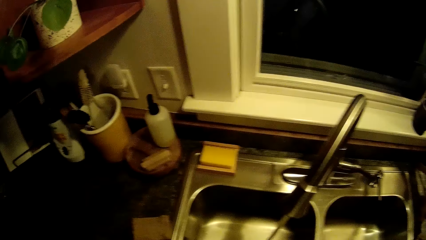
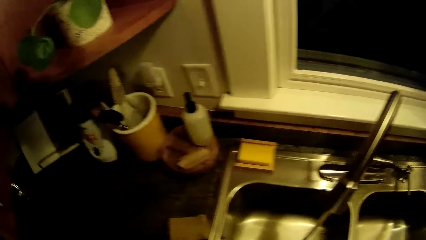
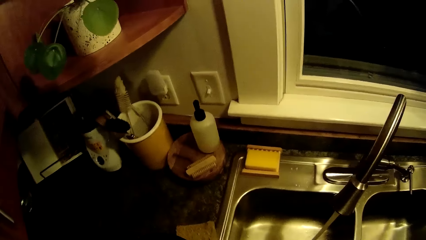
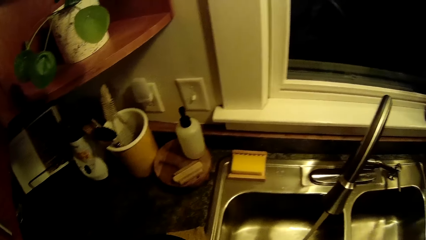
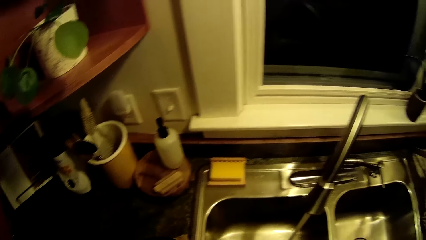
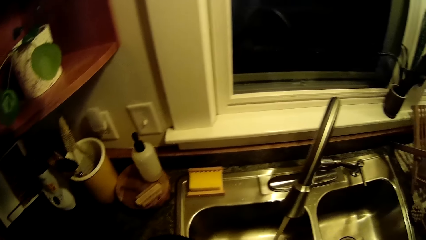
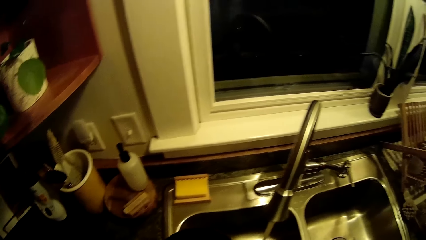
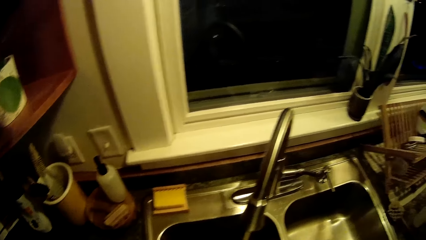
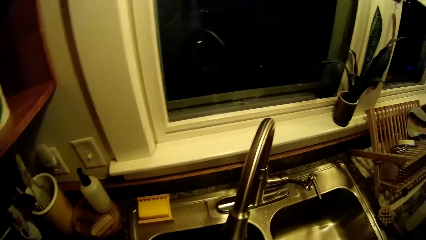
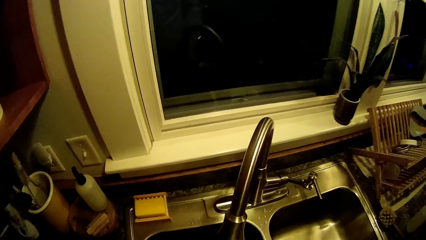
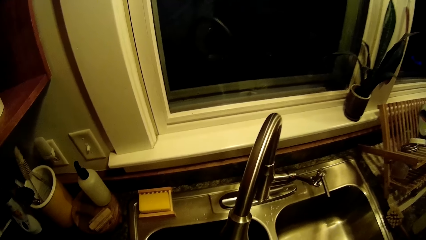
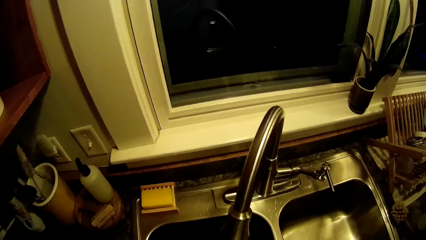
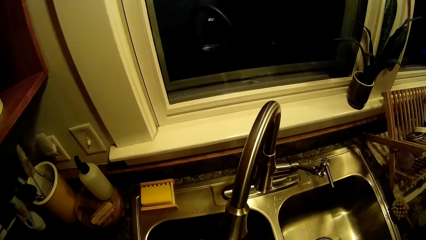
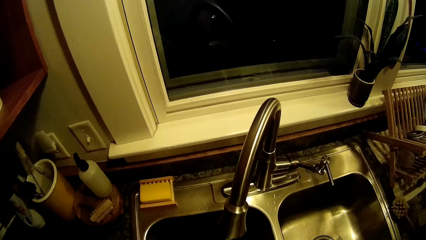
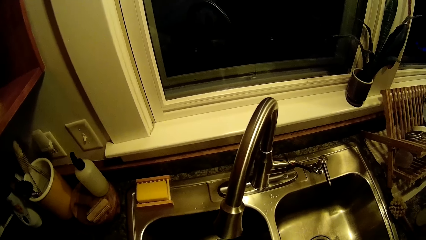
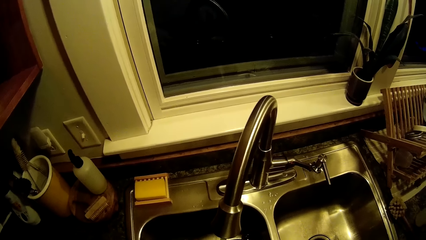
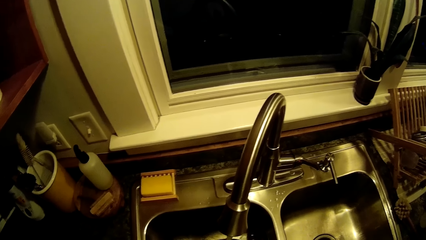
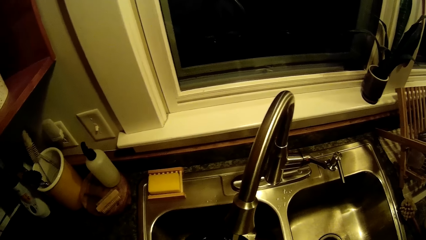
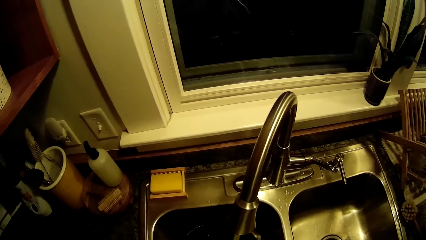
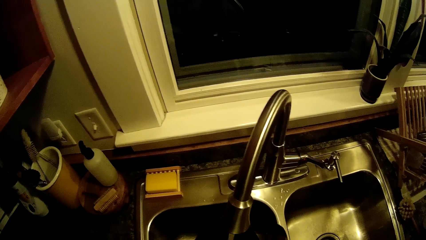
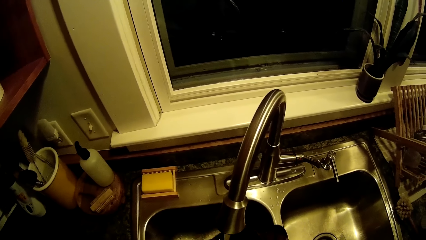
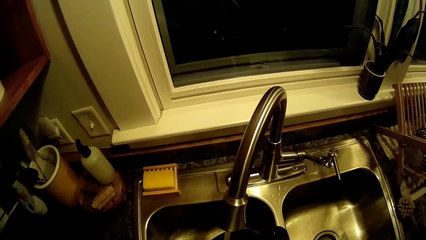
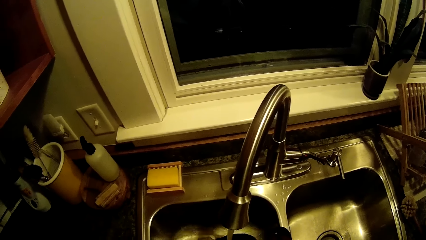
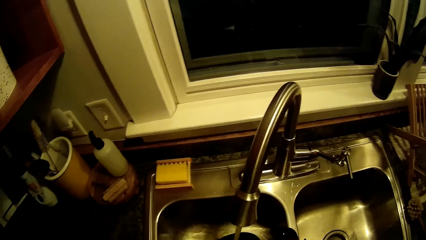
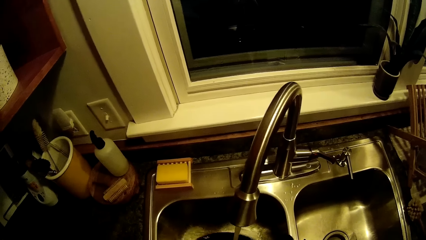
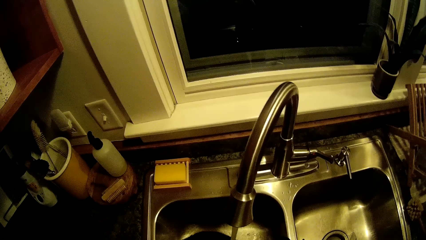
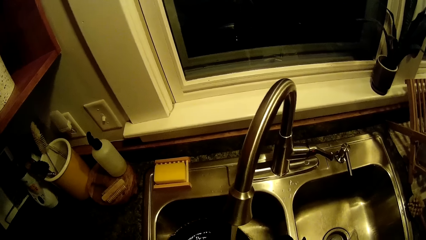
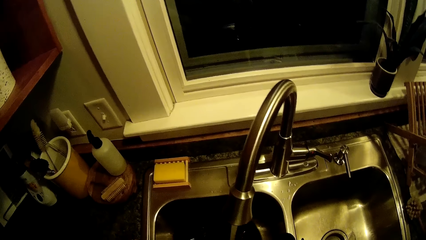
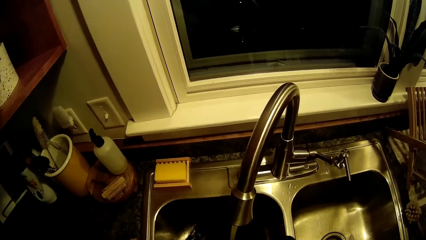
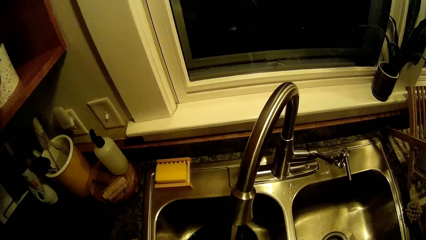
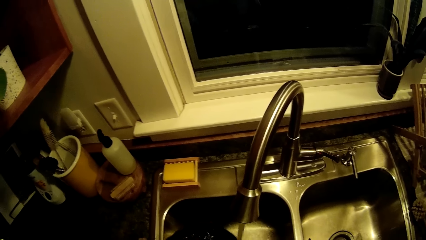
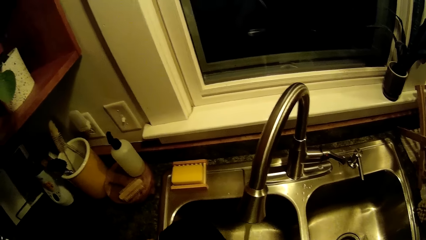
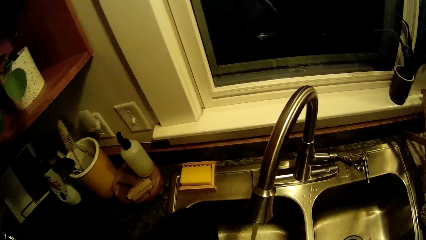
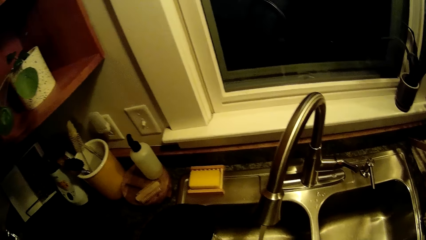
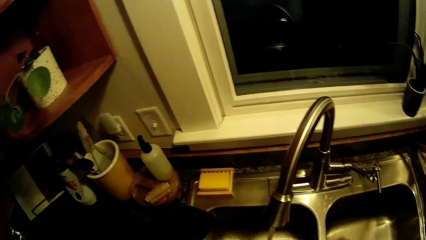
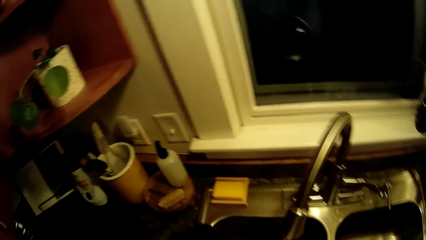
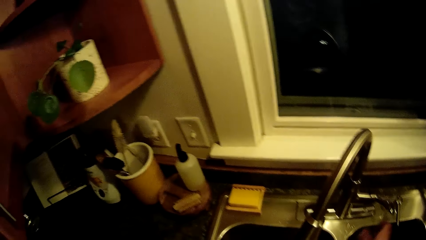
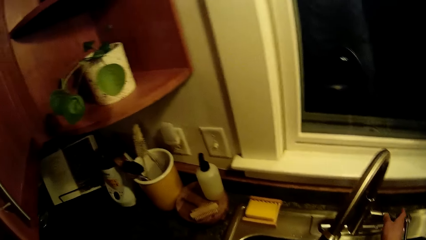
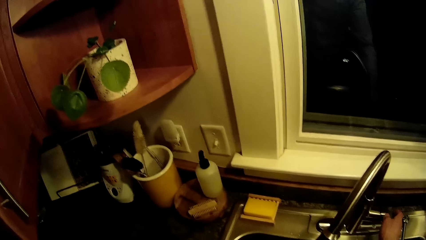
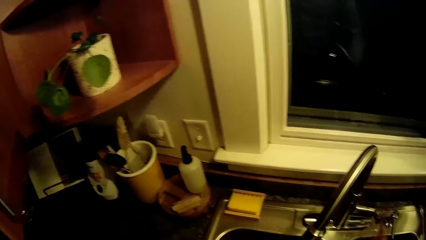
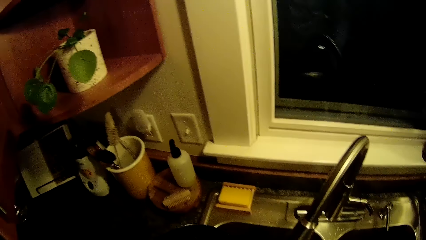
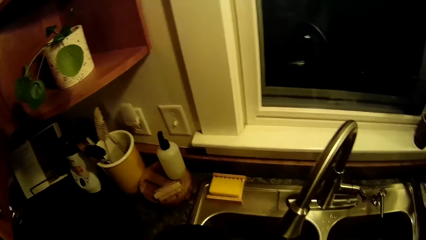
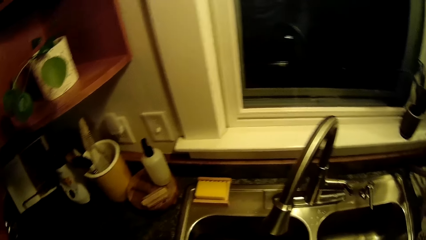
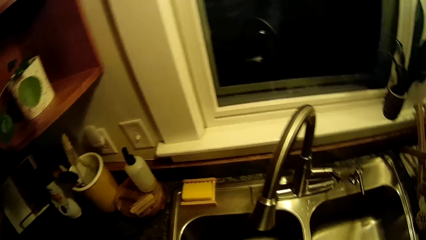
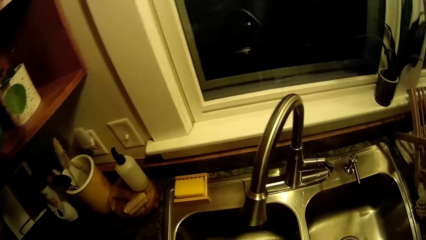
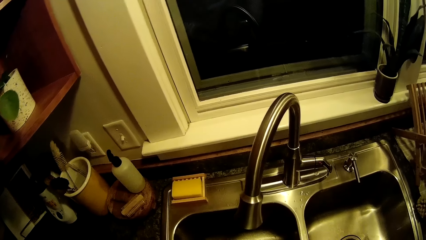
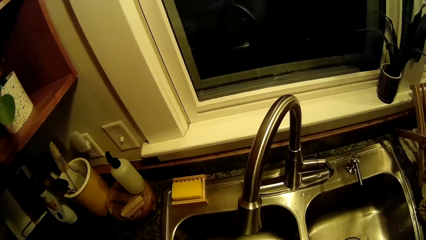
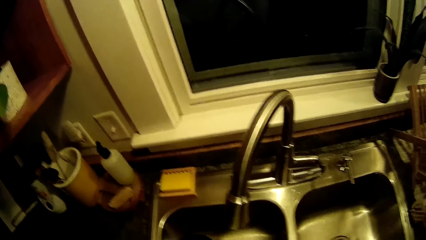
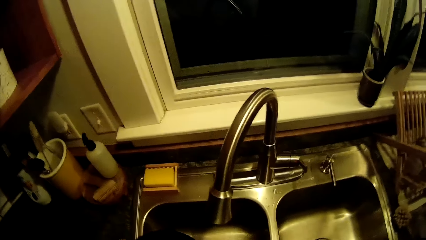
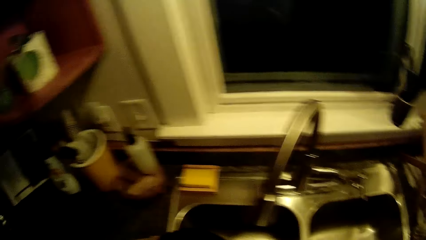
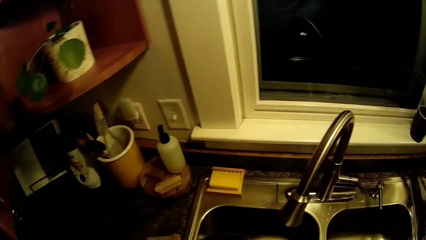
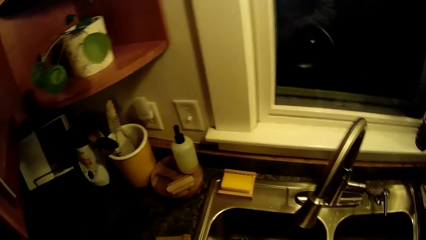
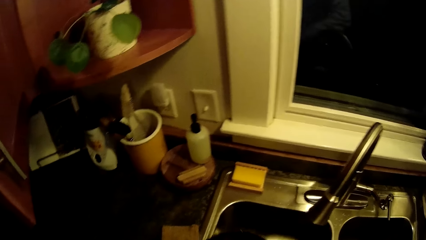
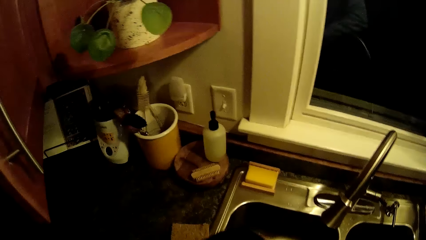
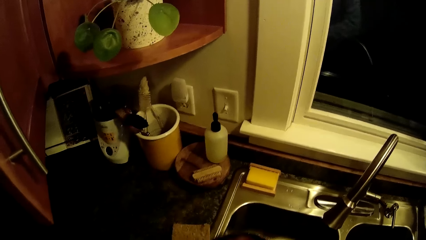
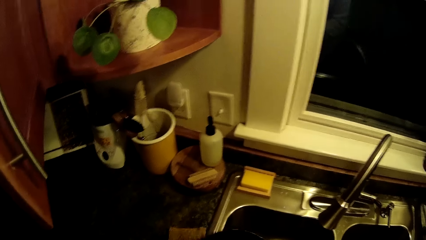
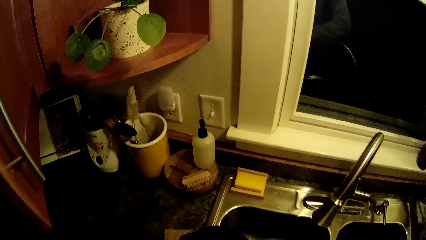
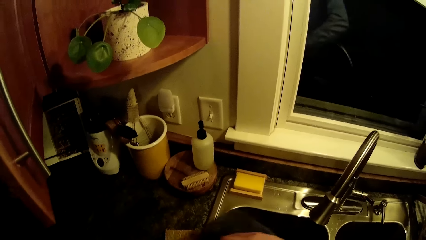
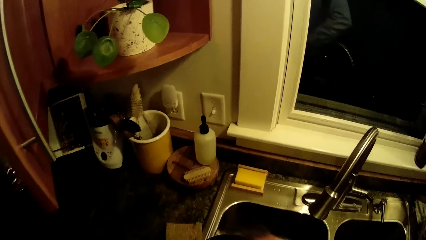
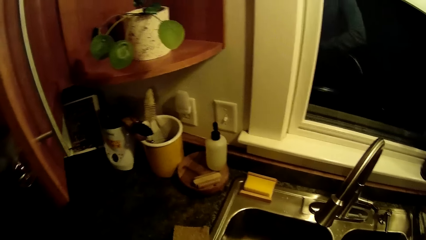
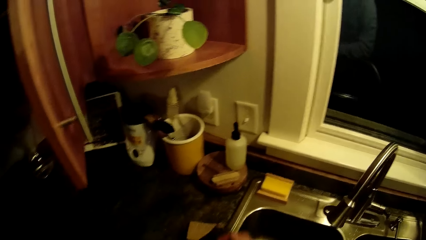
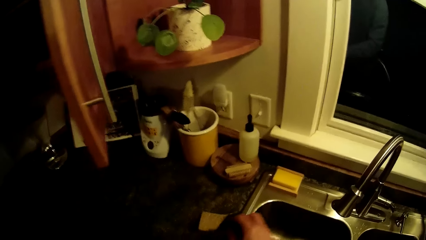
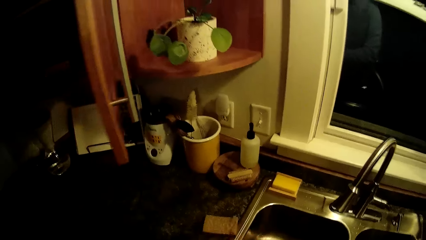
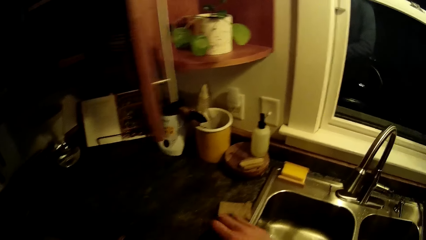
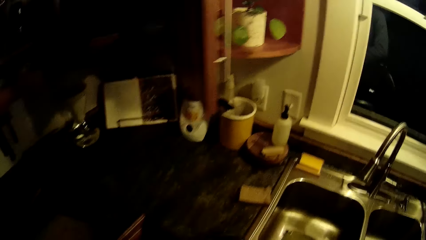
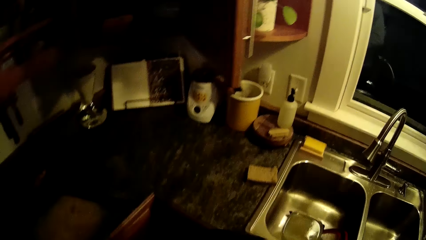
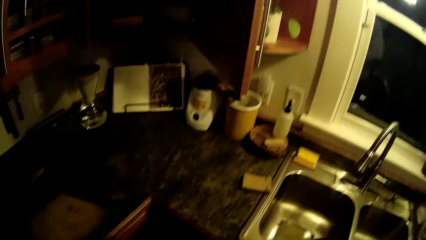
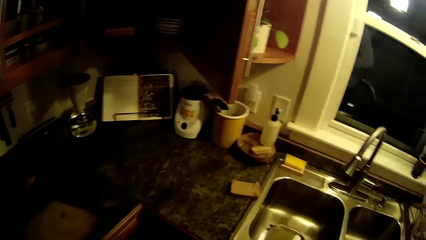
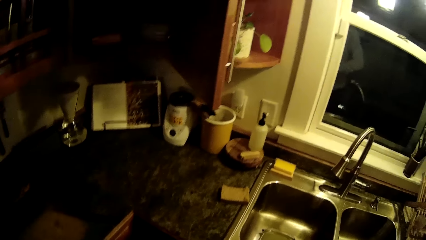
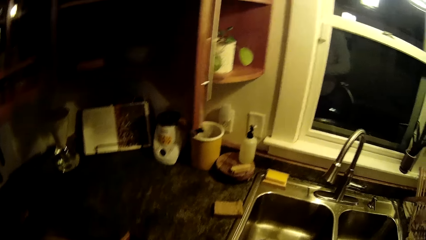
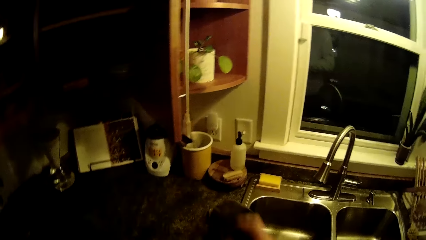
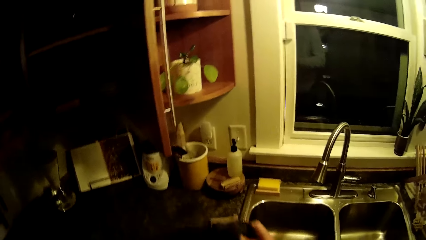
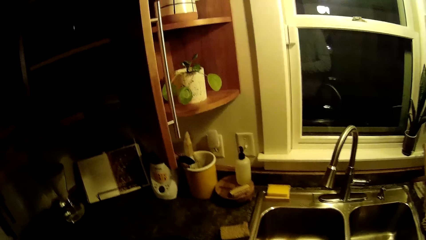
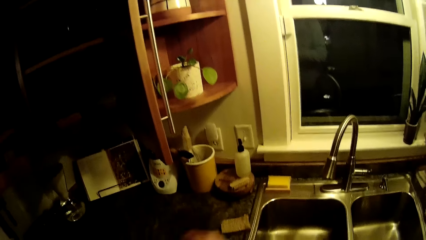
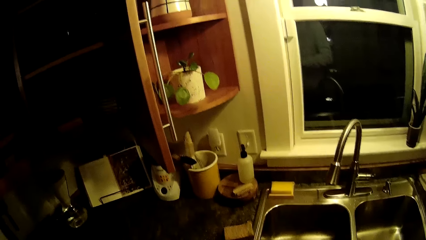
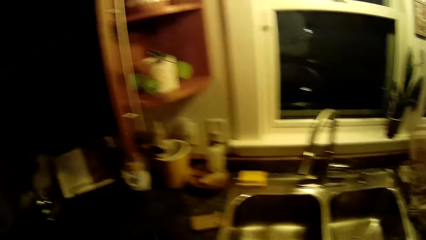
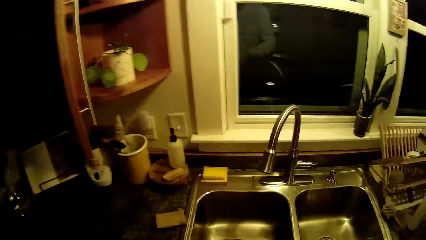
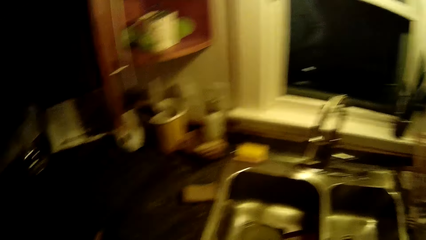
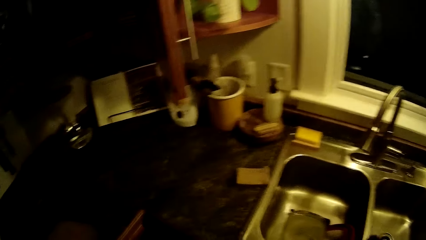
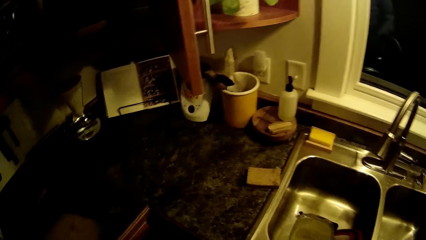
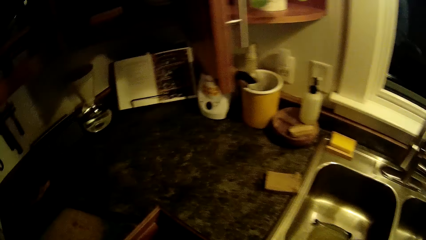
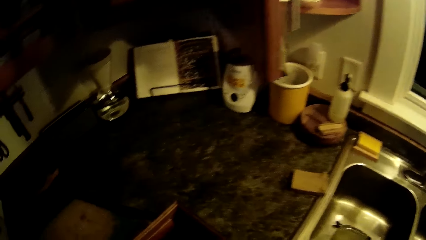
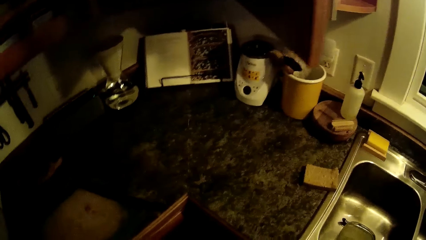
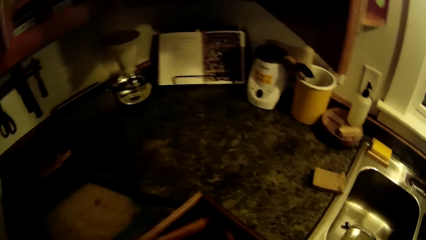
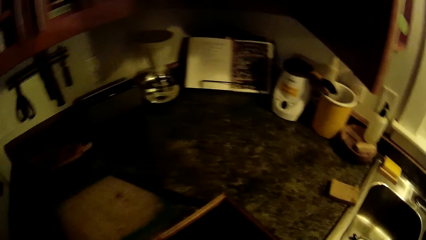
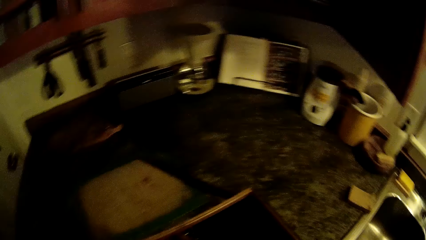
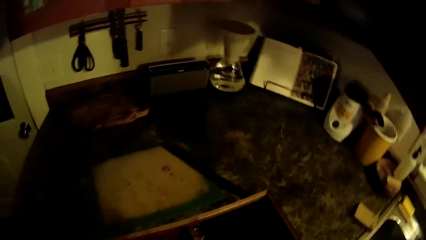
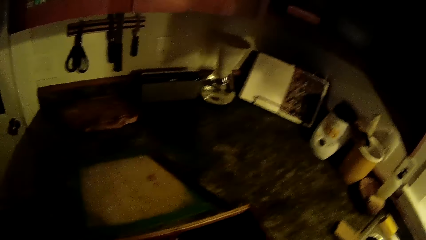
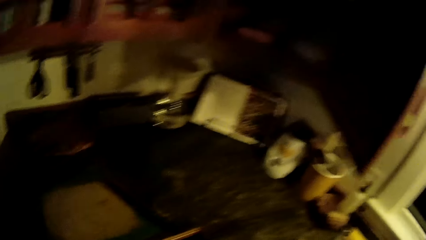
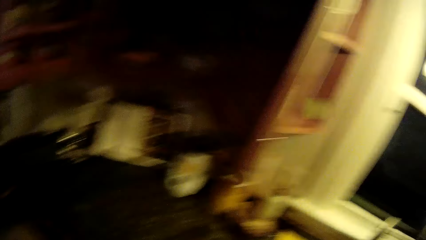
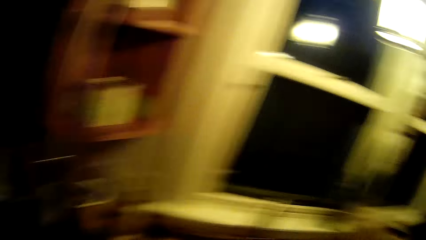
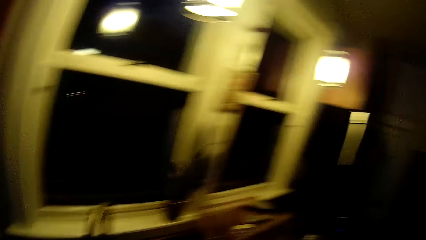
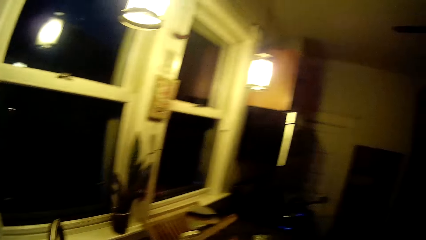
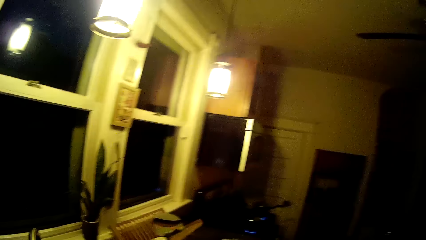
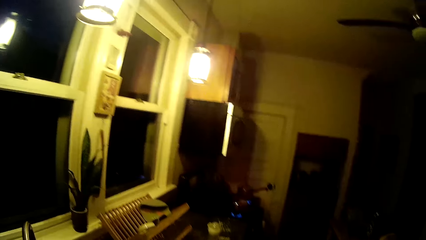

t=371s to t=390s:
The camera wearer rinses the pot inside the kitchen sink. She washes plates. She turns off the tap with her right hand. She wipes the pot with a cloth. She wipes the plate. She picks up a chopstick from the counter.
